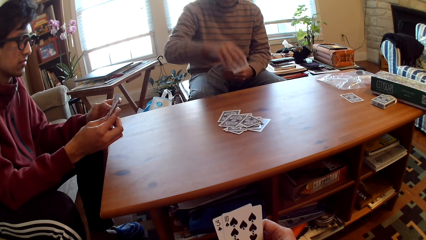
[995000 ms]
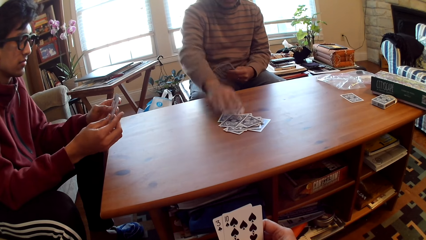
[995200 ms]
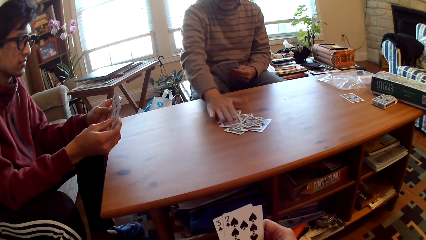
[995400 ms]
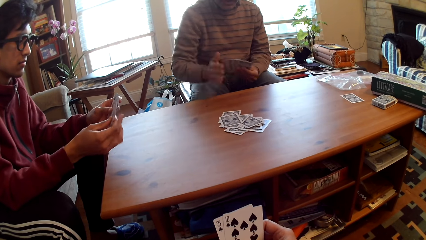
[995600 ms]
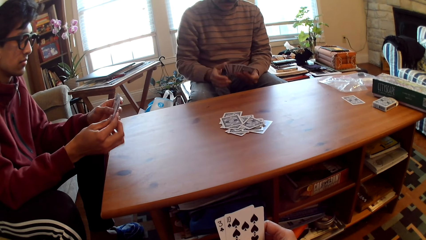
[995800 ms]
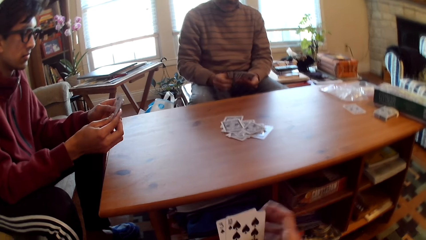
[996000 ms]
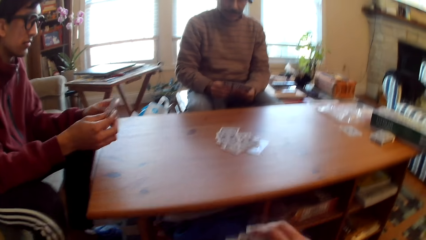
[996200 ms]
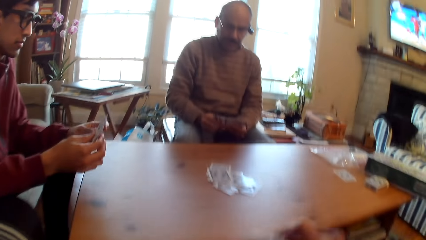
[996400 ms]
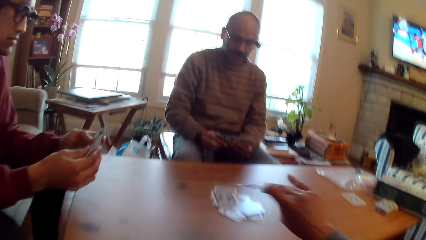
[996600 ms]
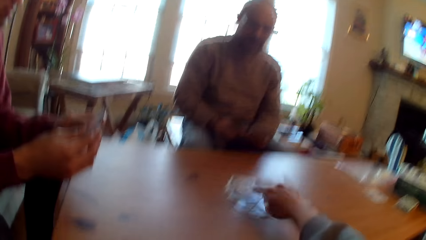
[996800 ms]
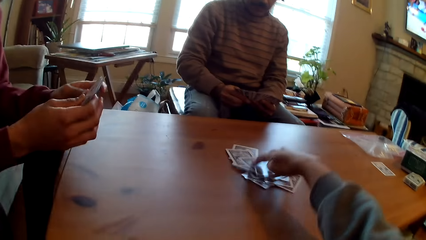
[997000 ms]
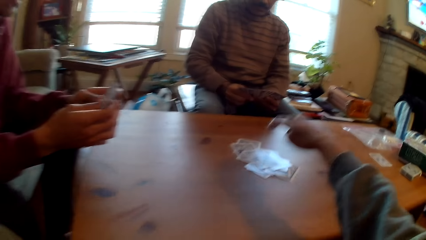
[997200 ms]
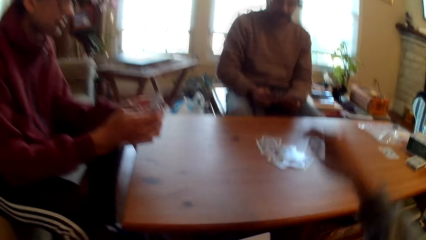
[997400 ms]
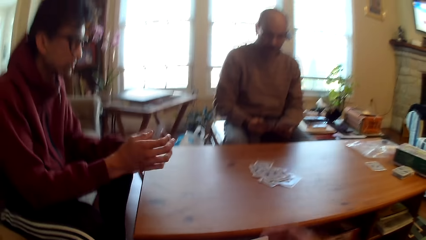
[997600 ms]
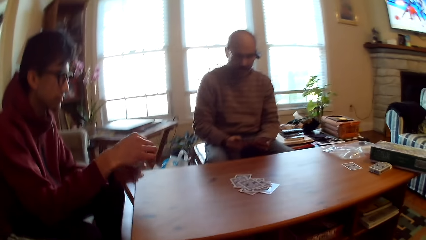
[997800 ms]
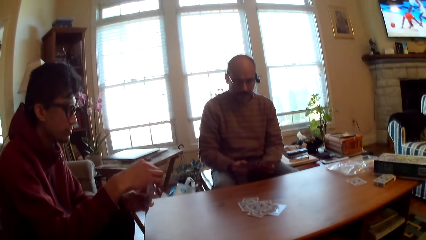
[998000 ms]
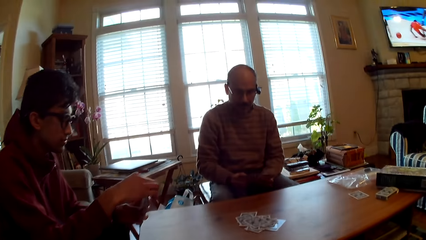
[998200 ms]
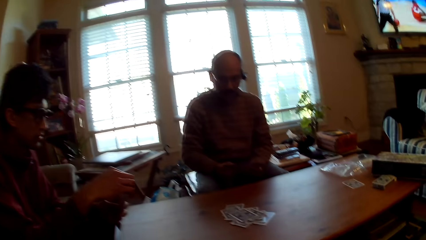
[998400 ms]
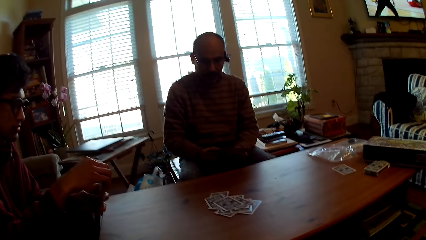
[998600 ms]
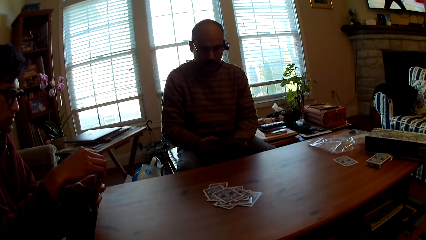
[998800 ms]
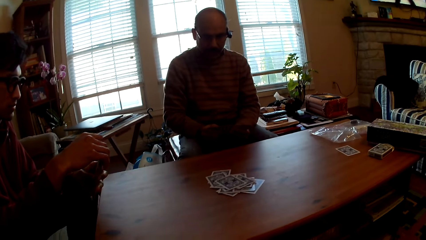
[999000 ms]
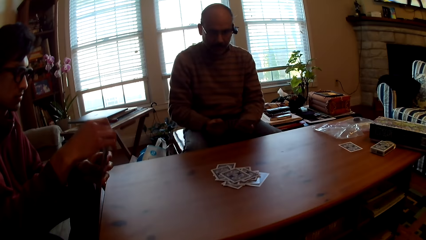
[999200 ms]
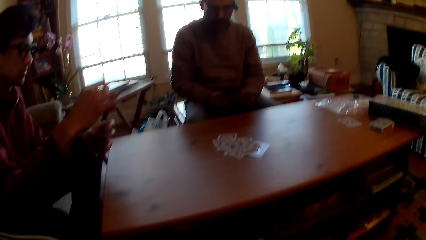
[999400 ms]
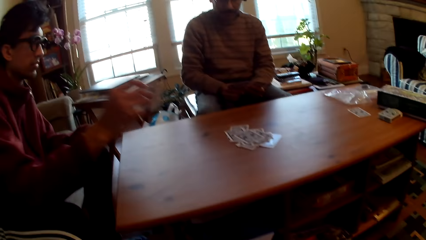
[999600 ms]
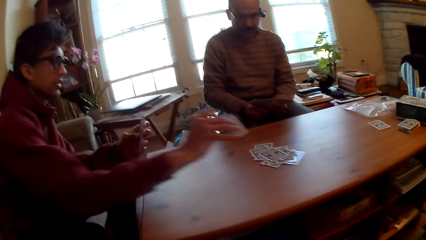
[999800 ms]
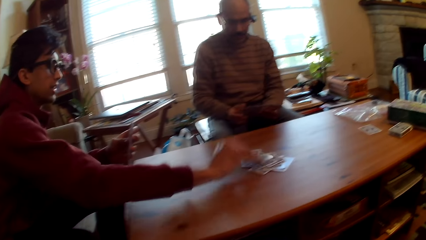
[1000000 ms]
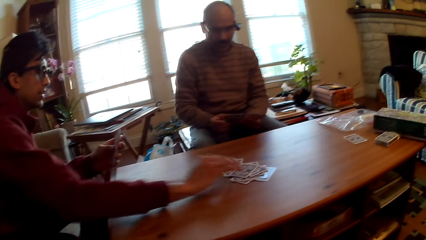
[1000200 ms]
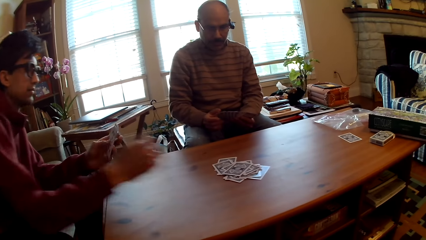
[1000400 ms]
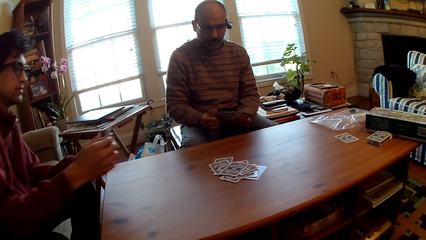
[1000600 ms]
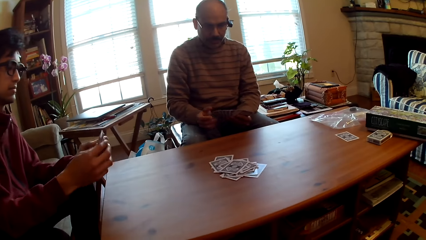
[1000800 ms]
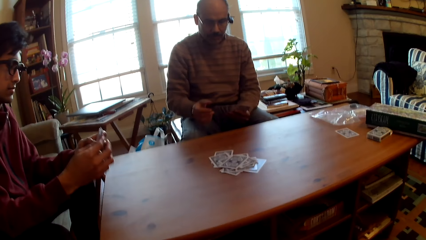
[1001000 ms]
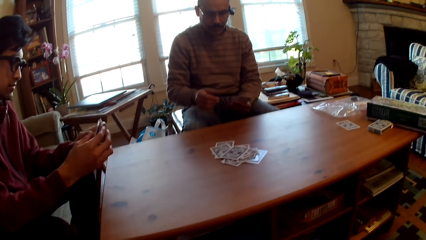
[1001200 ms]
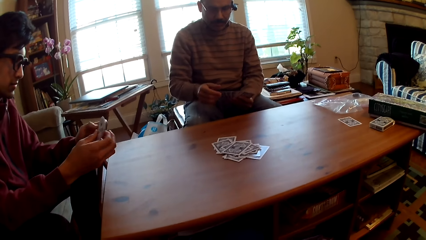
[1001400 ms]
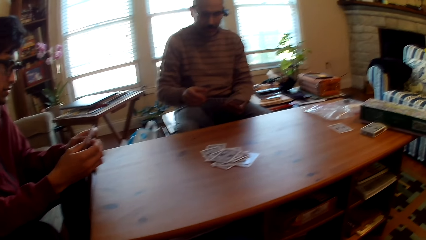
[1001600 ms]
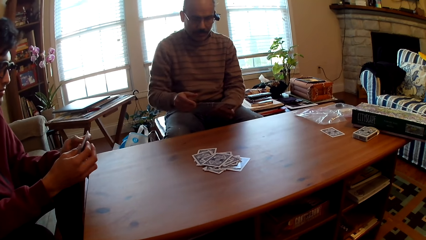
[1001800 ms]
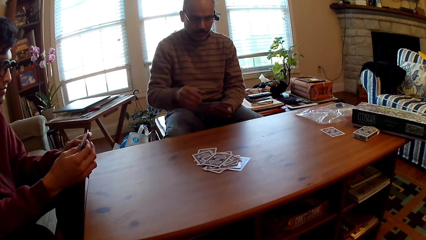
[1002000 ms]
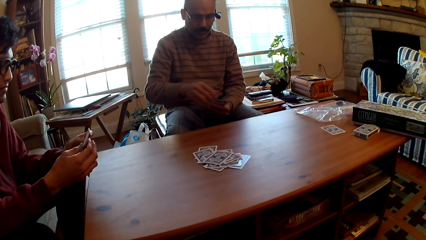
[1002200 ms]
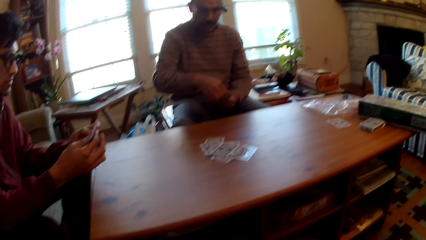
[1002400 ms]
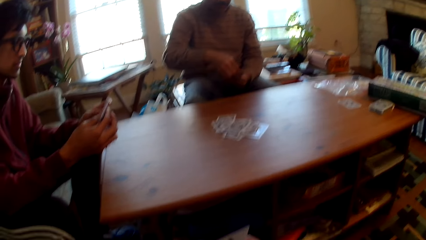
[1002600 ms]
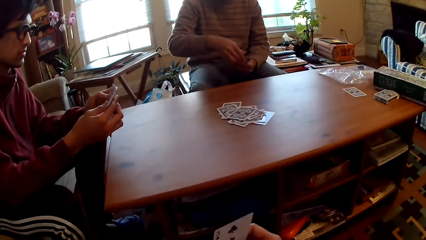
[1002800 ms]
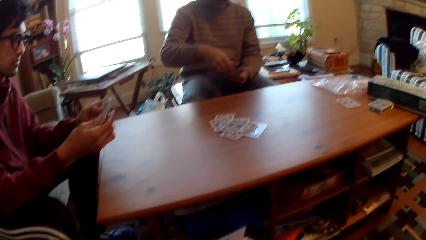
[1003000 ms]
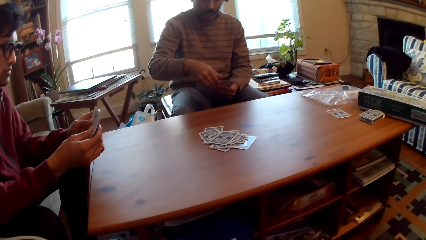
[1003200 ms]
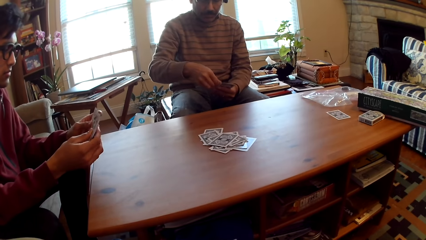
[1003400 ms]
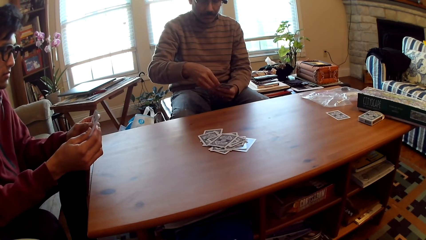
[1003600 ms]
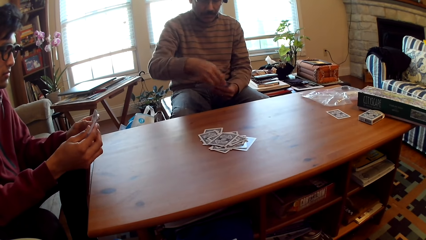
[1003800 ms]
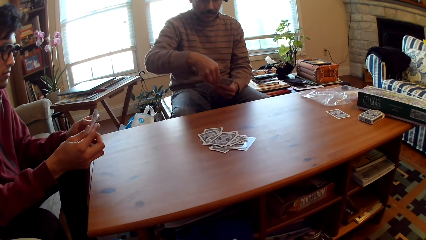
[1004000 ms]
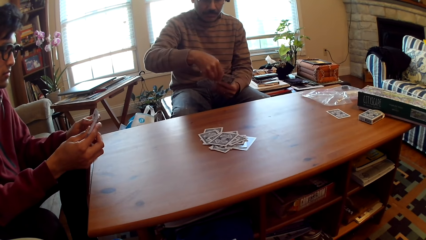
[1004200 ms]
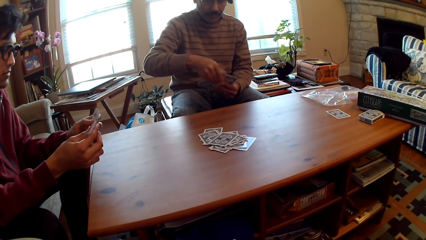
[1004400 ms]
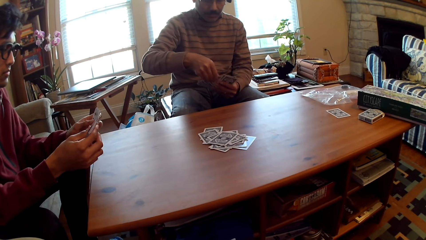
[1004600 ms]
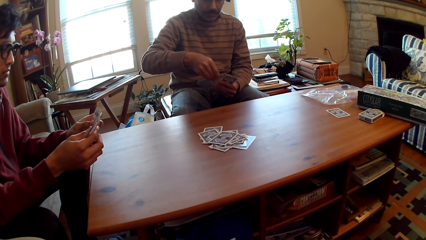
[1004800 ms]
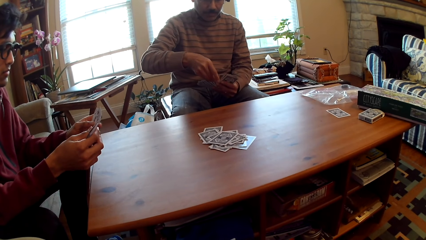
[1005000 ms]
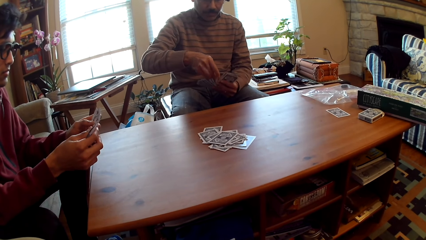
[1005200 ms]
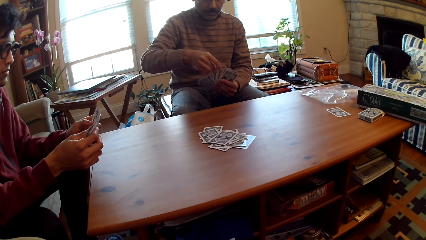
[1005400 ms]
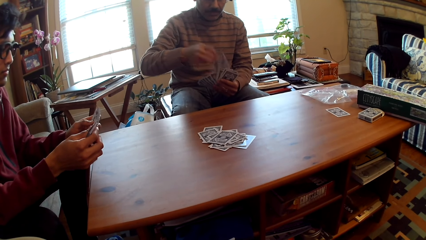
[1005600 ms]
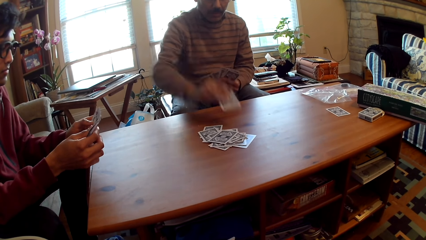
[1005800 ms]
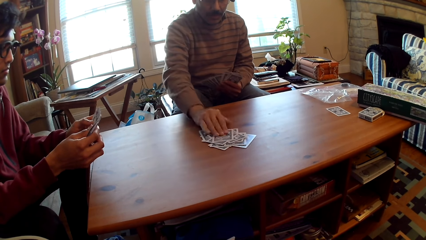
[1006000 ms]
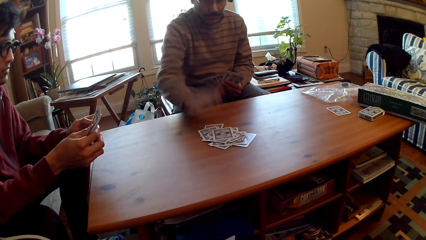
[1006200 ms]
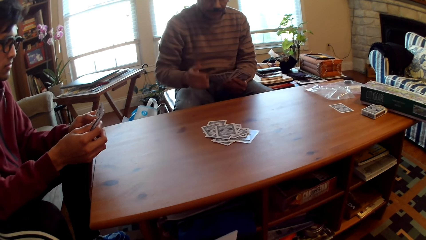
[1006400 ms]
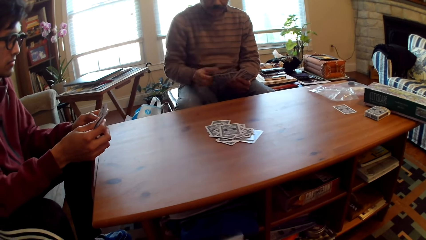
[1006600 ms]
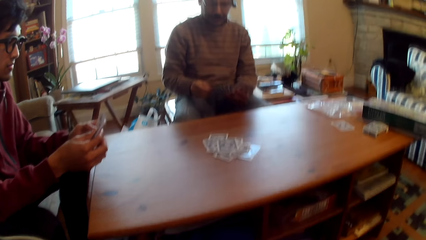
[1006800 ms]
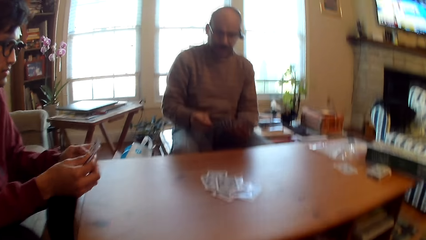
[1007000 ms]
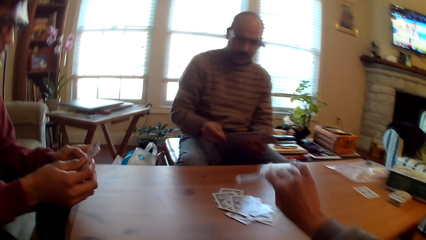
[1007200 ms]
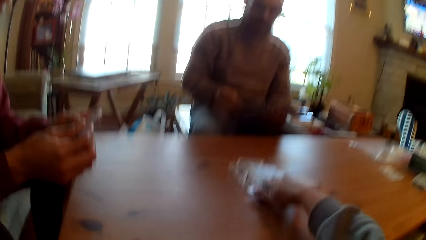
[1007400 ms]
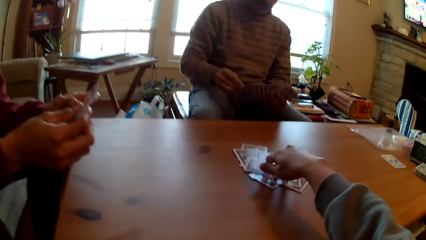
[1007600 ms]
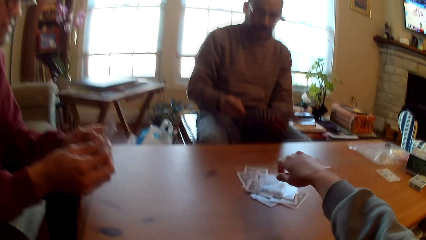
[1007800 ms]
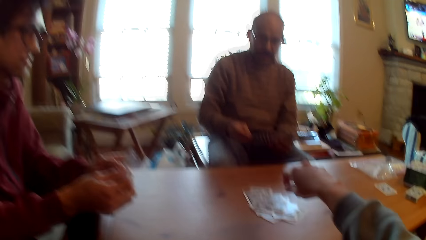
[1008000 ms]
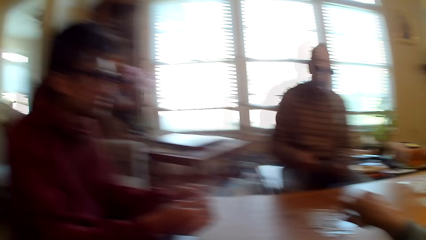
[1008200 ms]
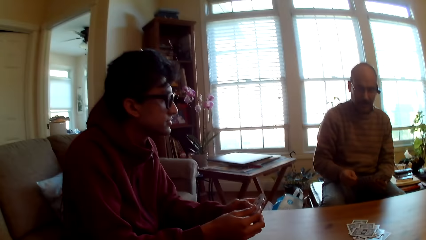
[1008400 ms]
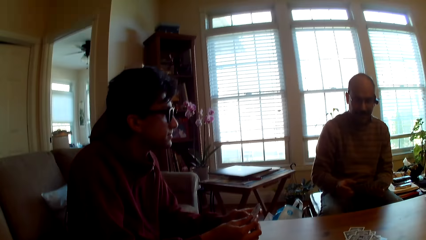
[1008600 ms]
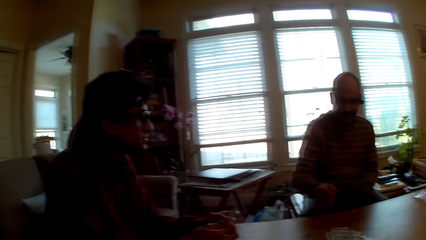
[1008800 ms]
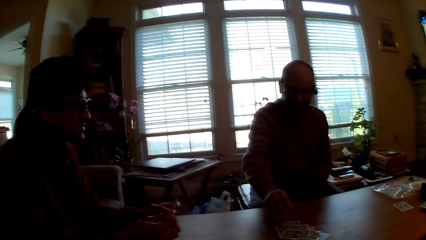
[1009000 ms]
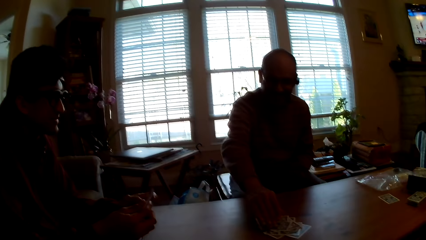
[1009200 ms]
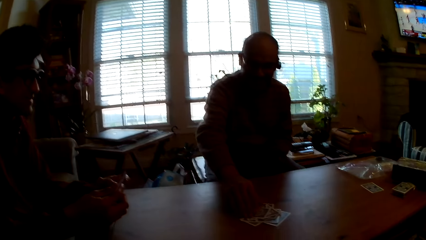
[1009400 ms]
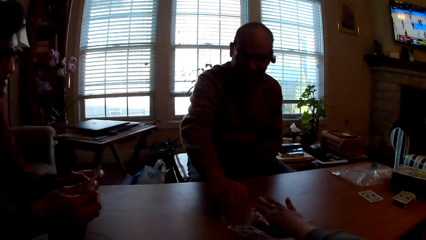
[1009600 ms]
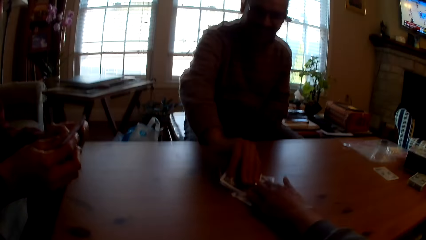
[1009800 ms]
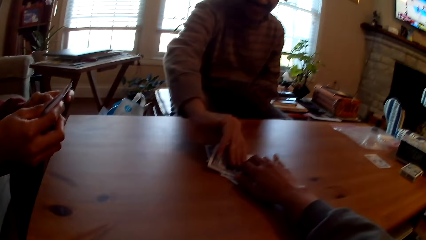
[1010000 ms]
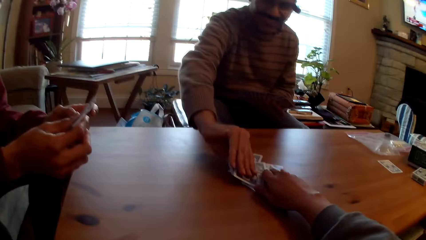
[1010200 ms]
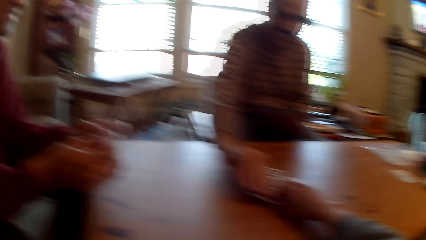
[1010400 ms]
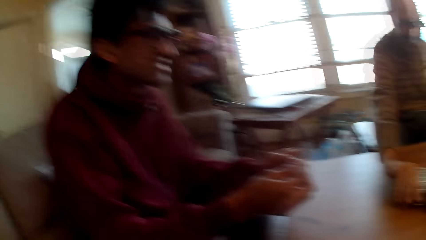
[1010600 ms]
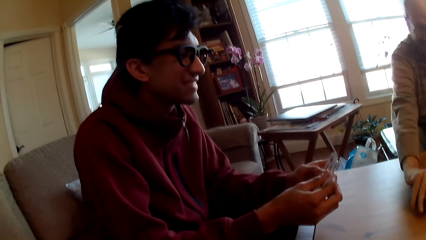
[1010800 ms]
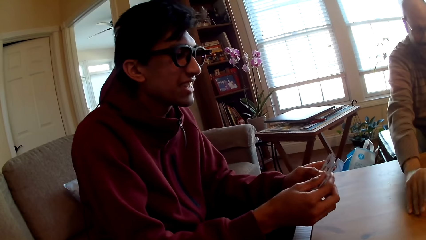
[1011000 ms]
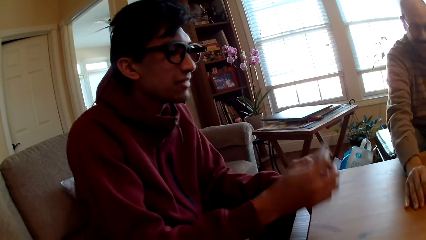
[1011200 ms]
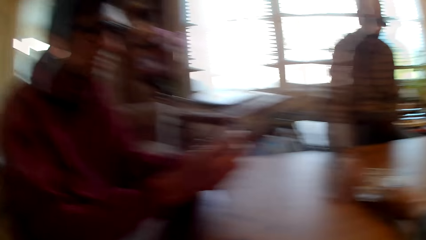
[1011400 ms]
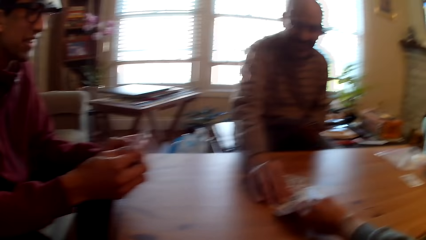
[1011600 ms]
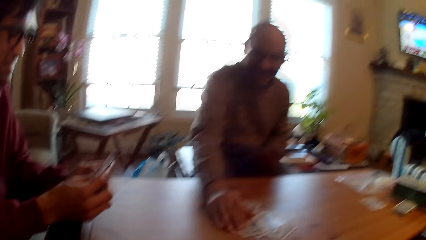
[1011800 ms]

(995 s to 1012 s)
A man puts the card on the table and plays poker. The camera wearer plays poker and puts the card on the table. Another man plays poker and puts the card on the table. The first man puts the card on the table. The camera wearer plays poker and puts the card on the table.
